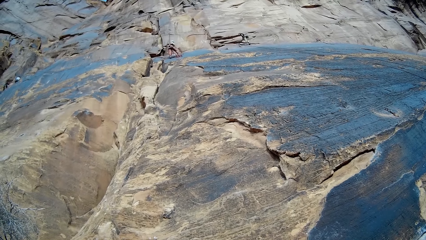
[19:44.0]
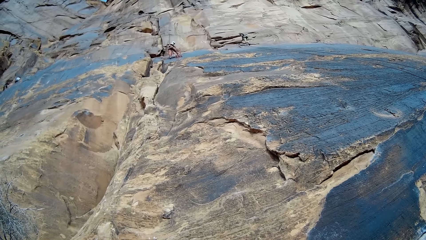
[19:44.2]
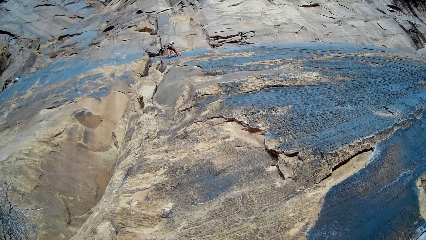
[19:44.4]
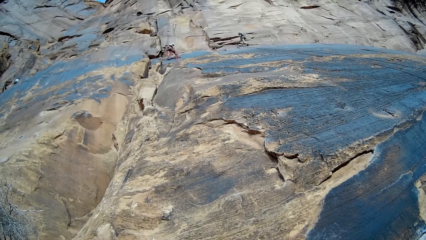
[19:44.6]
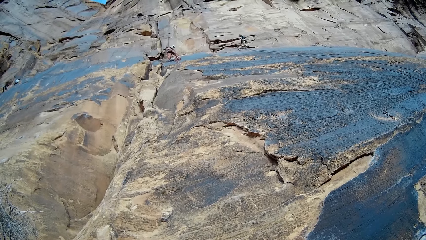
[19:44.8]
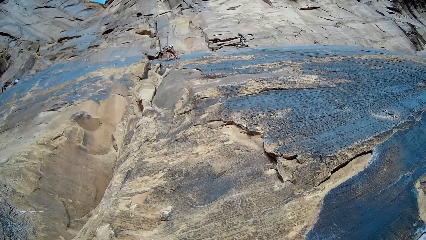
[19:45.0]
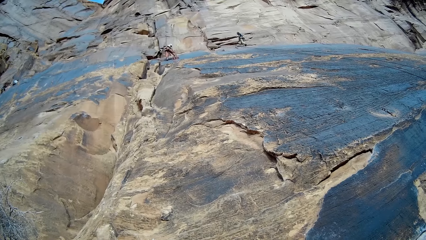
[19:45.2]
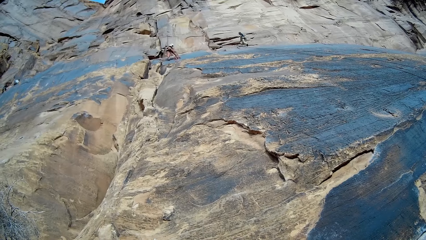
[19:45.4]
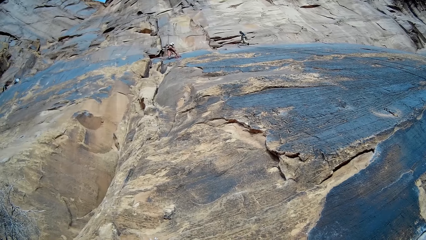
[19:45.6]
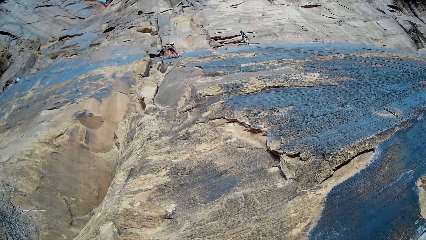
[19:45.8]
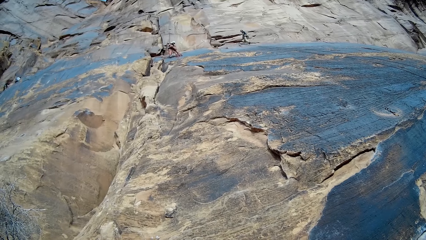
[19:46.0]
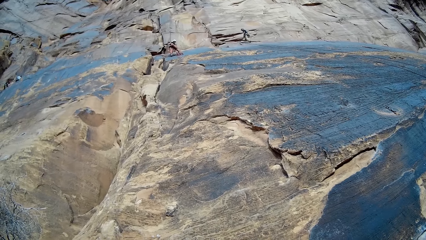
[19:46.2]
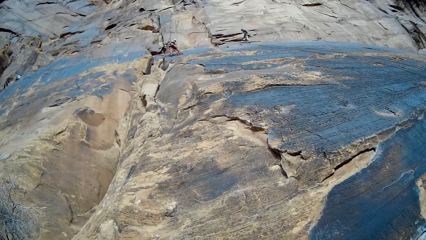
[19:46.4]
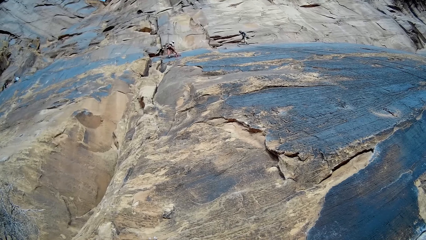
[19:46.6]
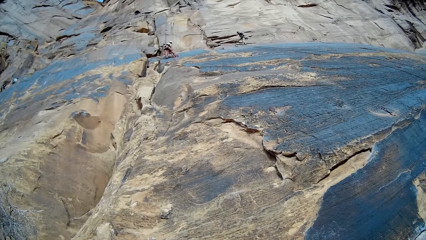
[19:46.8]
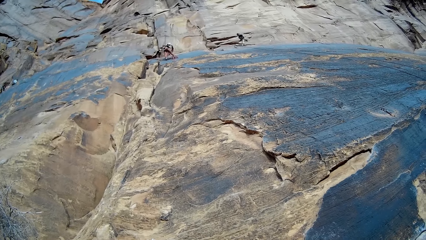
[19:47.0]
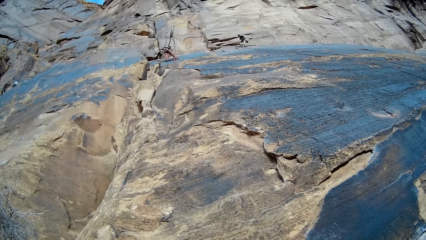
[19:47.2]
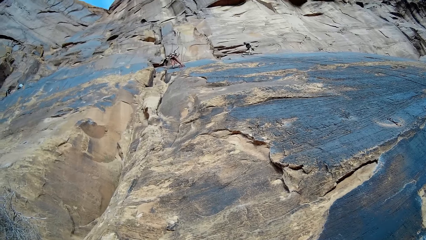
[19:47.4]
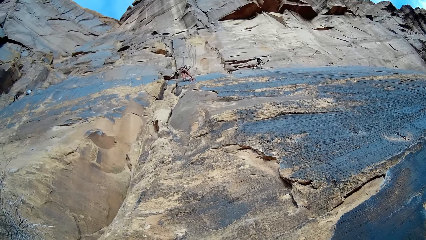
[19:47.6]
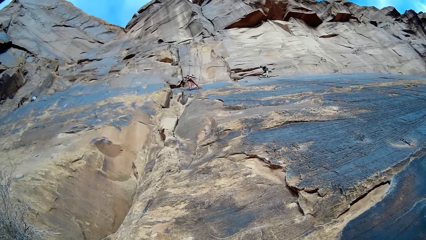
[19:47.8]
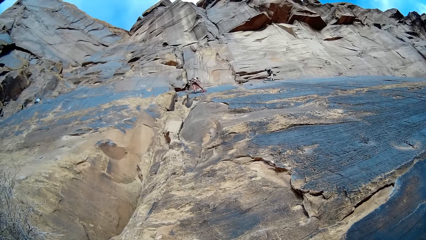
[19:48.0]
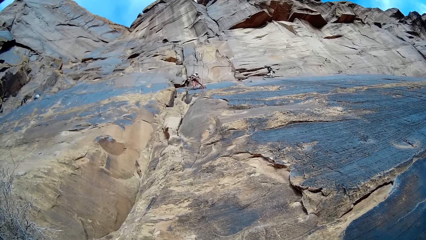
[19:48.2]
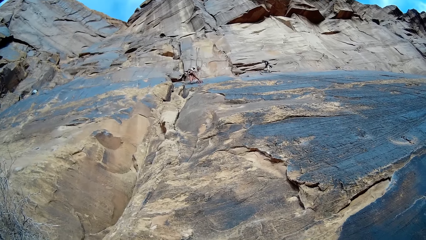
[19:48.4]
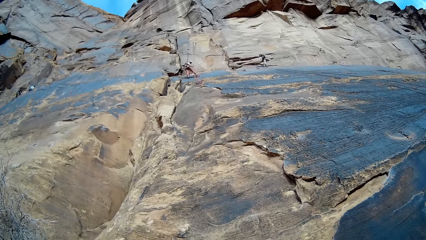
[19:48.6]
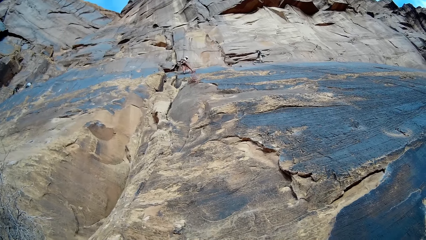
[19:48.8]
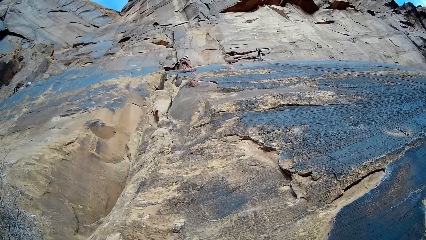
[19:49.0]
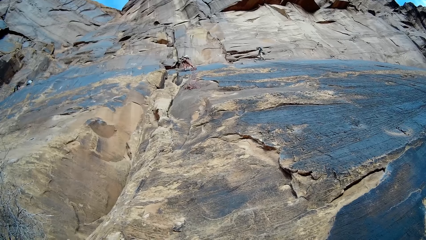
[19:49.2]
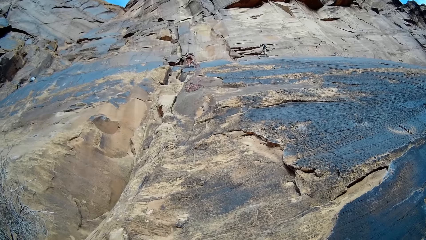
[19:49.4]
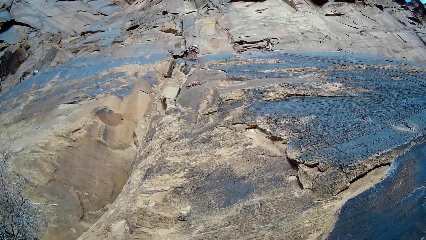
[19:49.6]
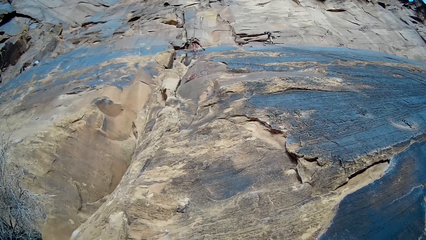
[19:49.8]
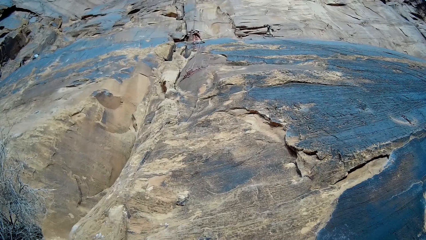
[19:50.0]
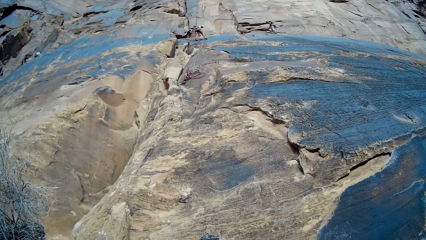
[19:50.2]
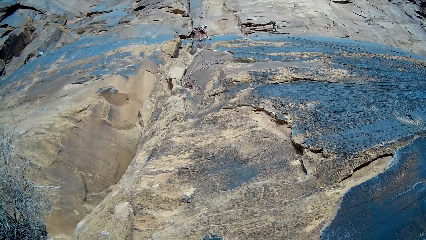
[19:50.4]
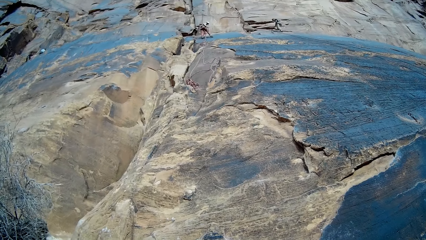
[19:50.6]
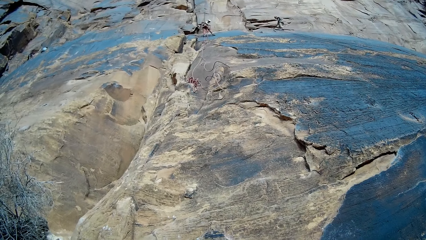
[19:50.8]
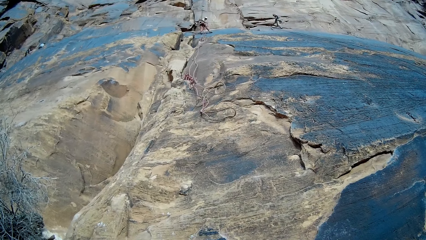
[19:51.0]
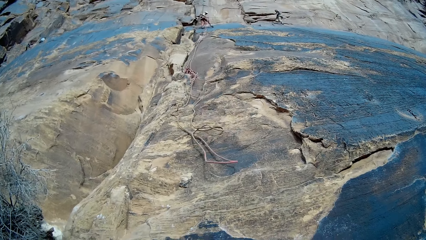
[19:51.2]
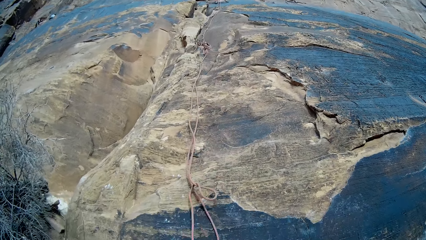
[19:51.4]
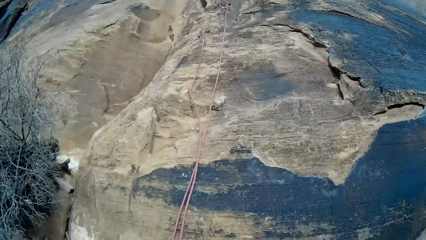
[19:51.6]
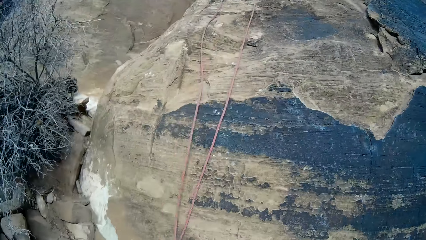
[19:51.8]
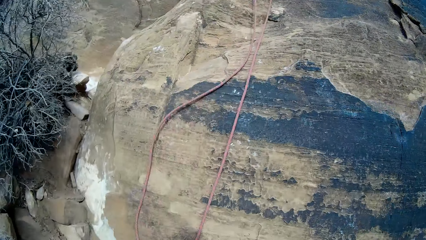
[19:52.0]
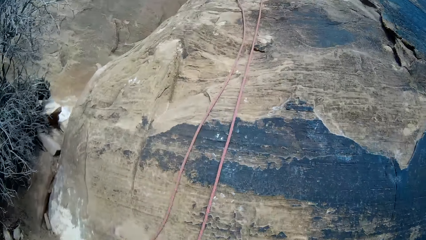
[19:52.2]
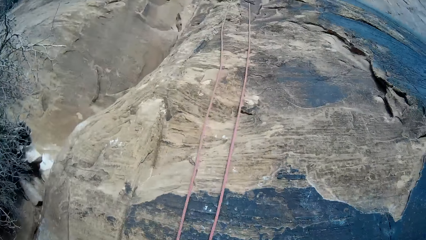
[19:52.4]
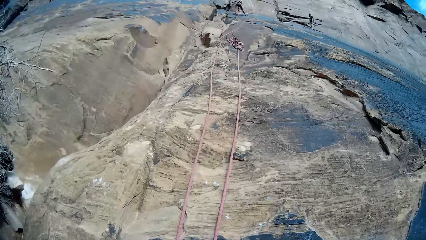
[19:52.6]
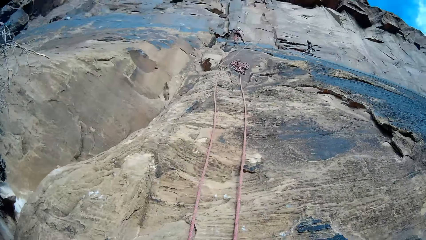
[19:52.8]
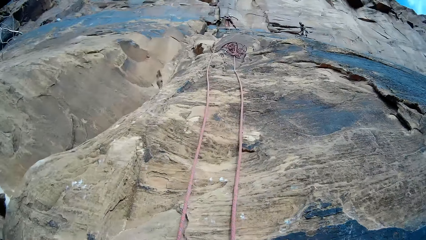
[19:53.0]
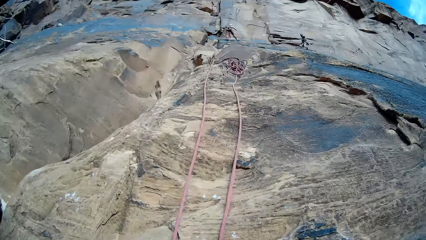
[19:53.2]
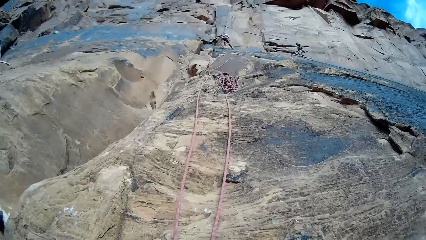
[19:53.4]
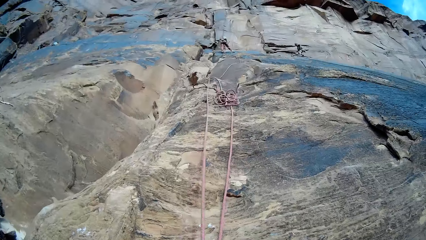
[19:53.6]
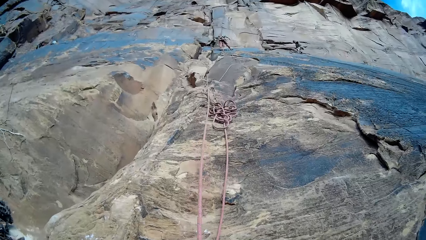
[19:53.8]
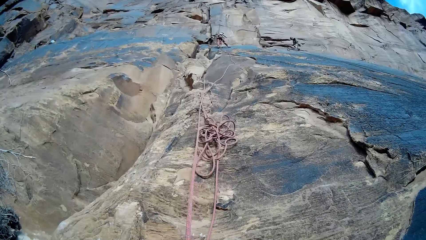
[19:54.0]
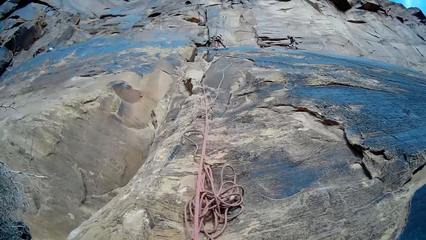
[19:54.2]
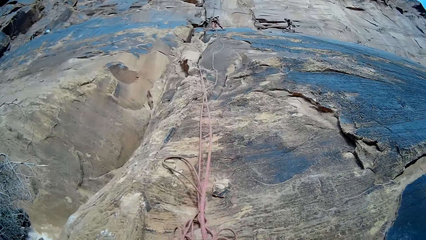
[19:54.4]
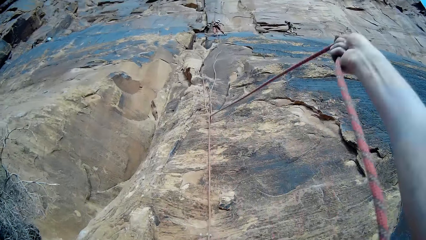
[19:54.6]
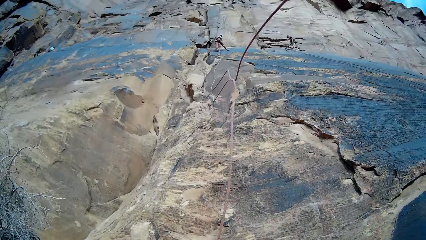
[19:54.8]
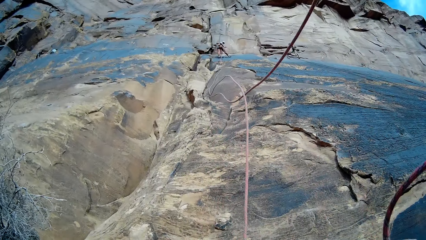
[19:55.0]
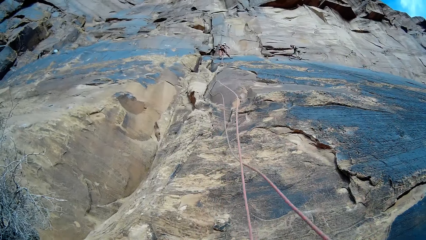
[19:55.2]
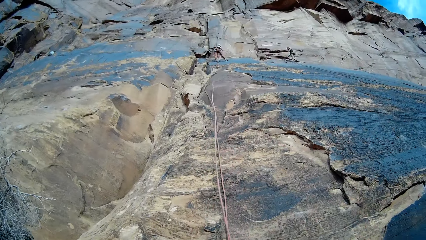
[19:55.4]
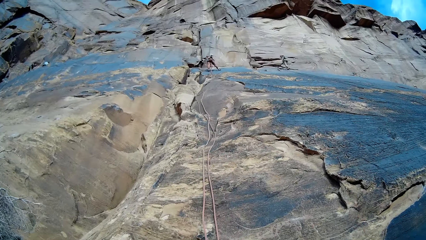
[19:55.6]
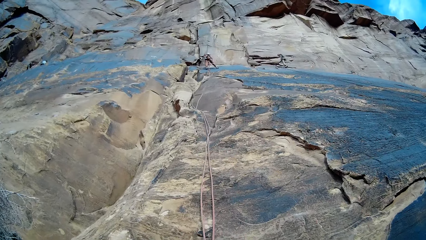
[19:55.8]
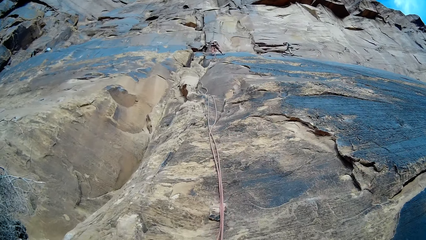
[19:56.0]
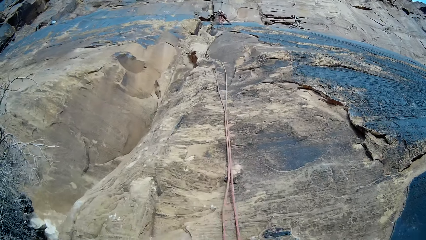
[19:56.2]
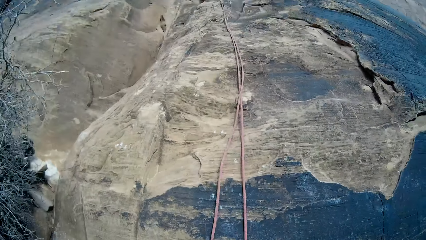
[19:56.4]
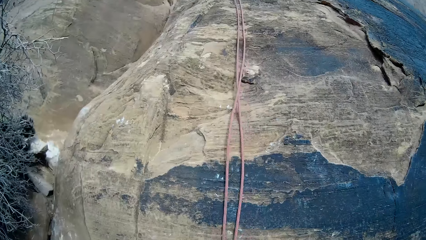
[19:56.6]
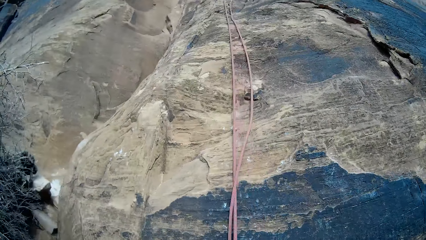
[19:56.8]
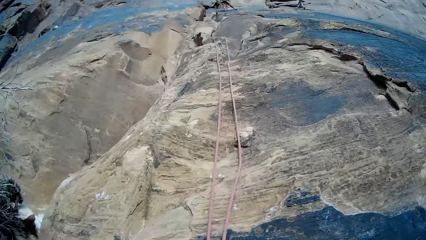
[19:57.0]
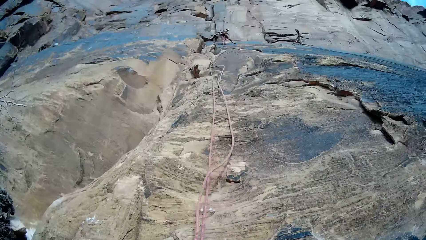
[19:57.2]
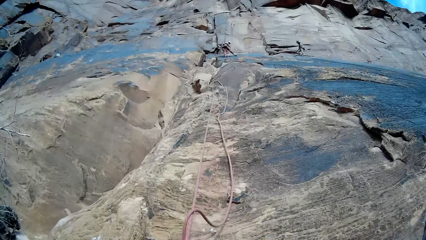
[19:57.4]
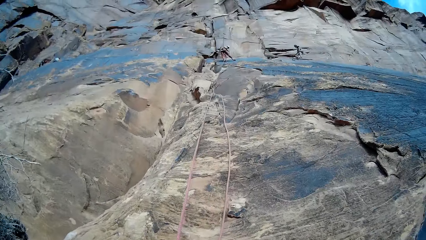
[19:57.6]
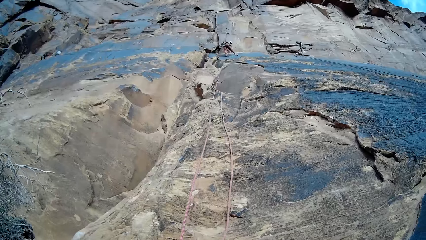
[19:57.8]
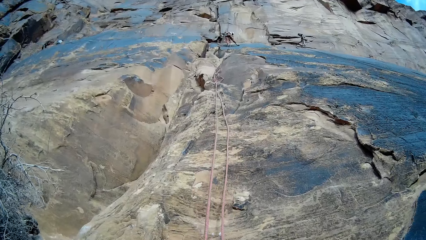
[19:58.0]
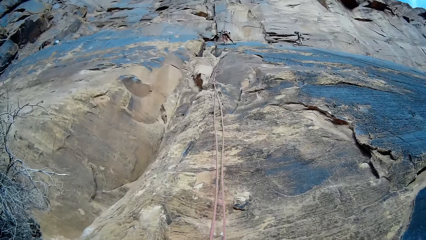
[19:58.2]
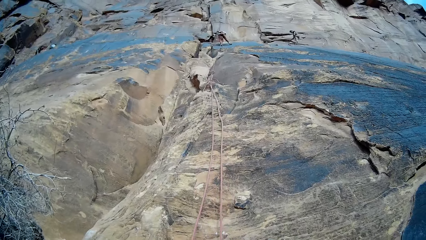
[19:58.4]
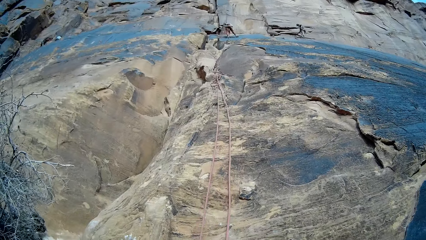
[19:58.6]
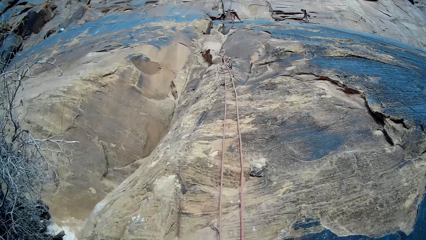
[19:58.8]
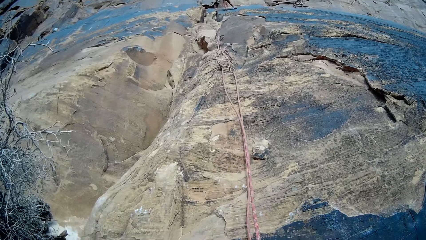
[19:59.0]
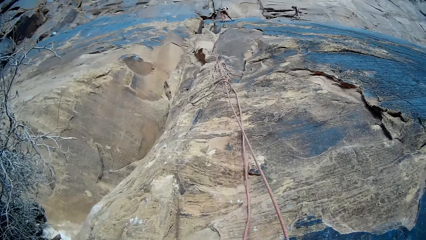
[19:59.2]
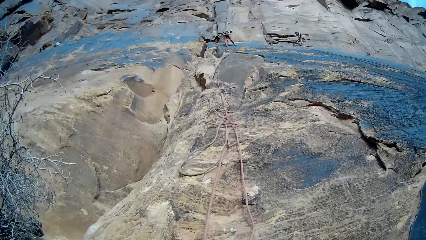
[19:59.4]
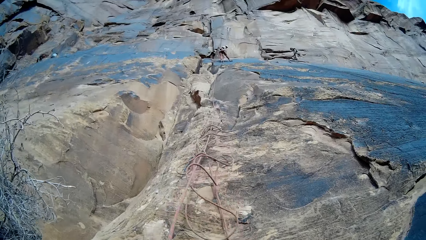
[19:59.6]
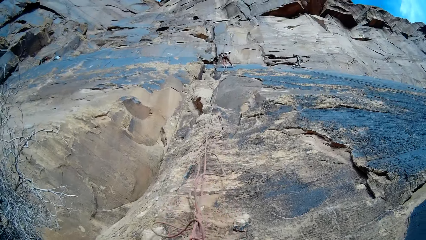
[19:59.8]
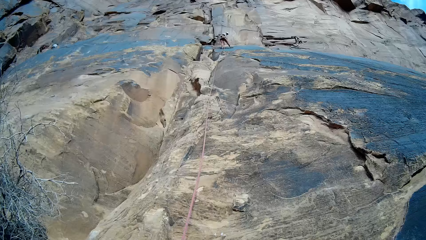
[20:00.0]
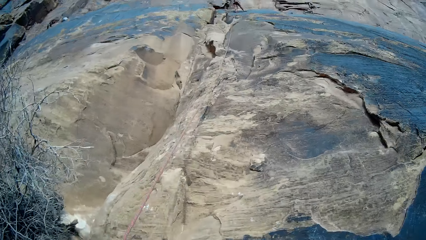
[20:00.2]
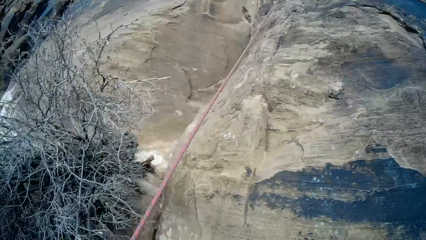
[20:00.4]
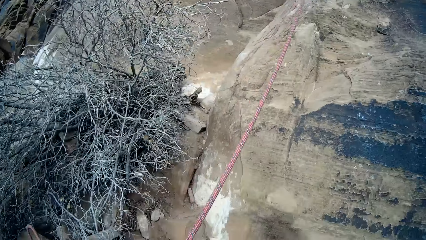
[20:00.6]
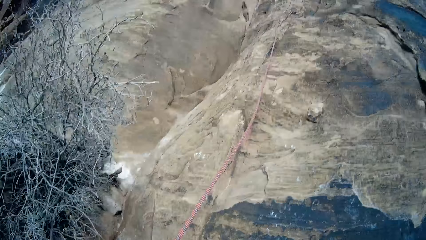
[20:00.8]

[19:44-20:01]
The woman throws the rope down the mountain. The camera wearer pulls the rope on the mountain. They align the climbing rope. A person aligns the climbing rope. Another person aligns the climbing rope.
